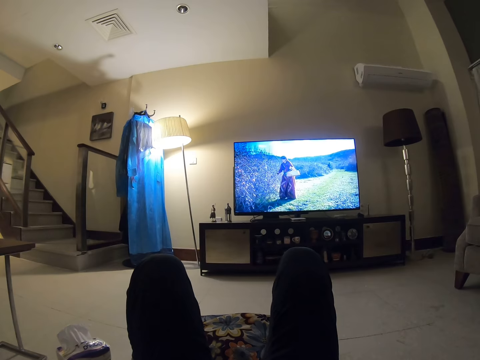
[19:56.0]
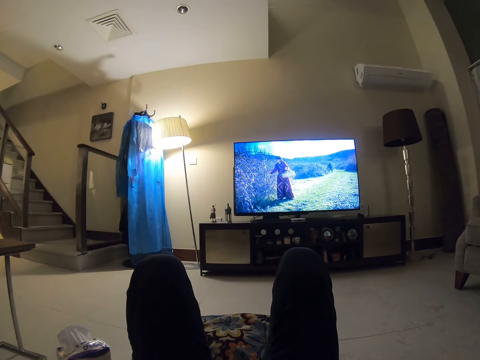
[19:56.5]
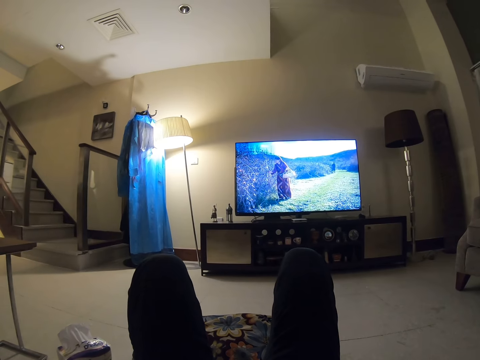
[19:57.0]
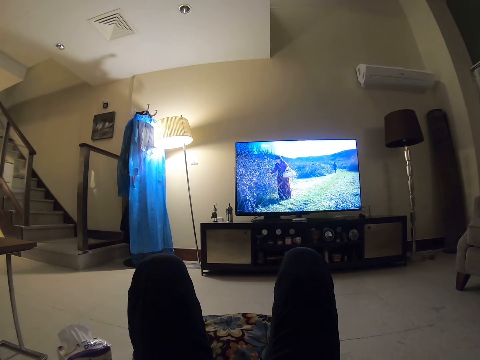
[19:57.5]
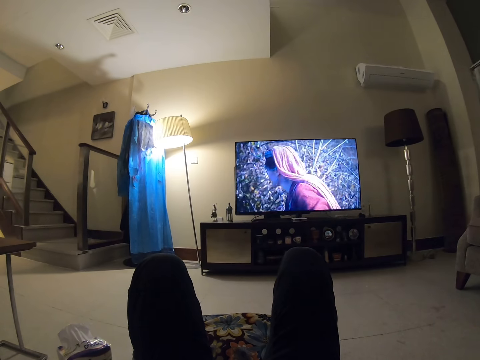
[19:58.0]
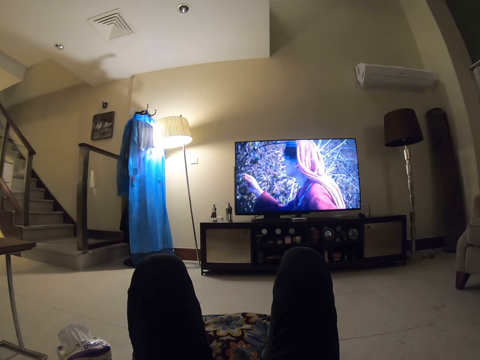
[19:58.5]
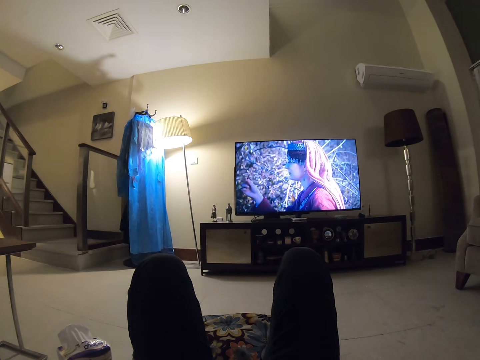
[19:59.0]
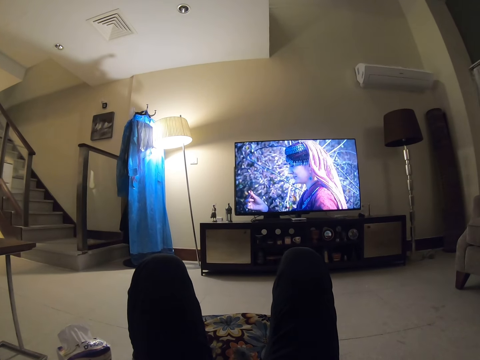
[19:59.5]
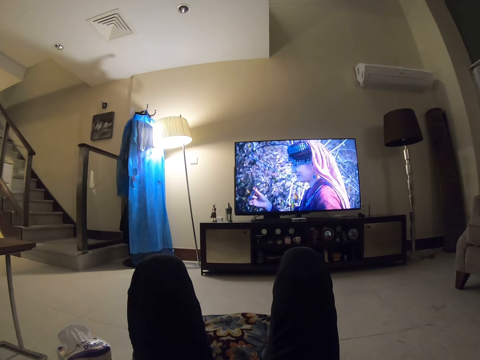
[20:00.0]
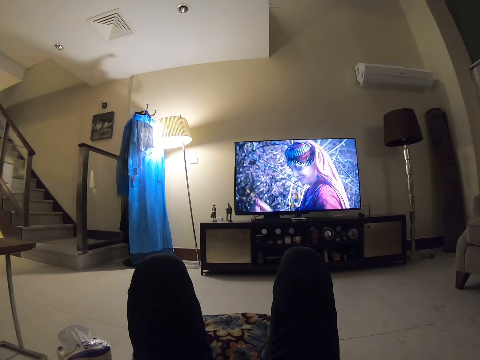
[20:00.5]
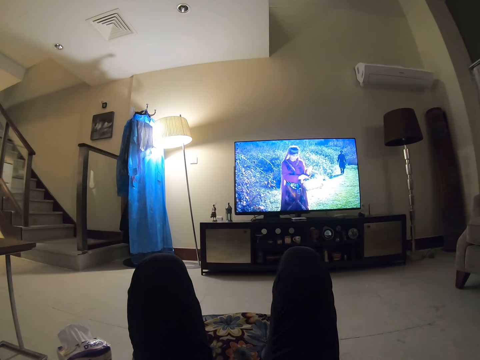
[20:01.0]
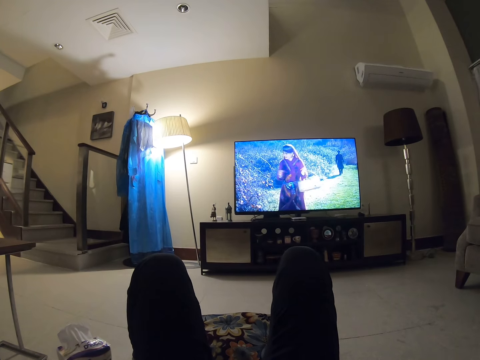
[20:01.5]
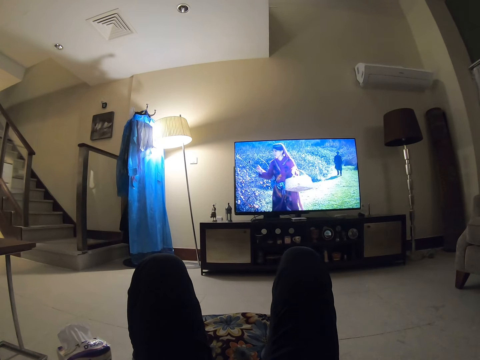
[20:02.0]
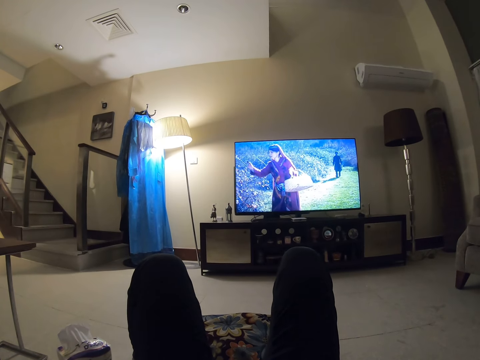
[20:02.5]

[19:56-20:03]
The camera wearer watches the television.

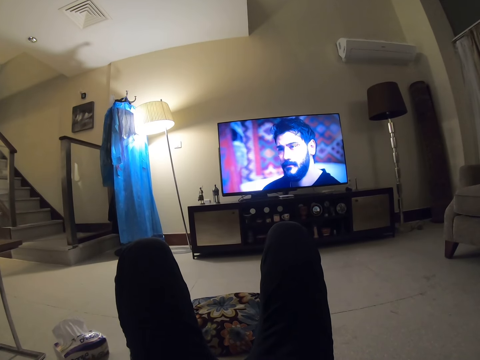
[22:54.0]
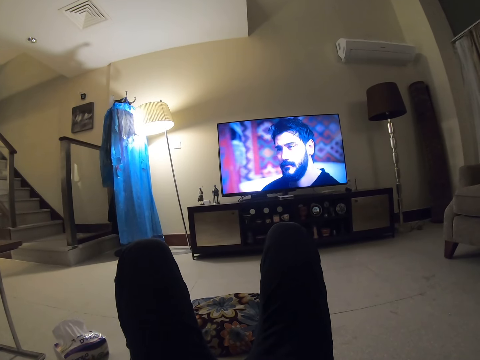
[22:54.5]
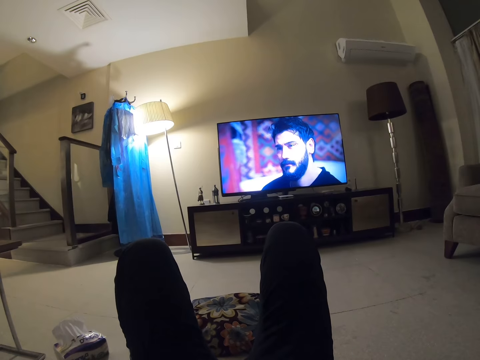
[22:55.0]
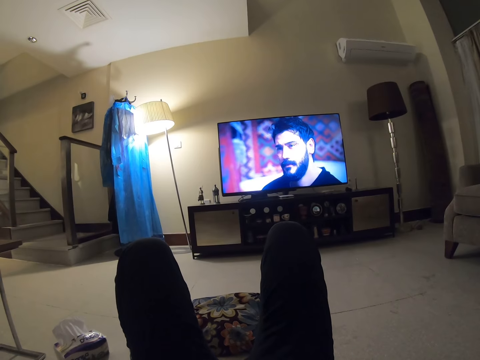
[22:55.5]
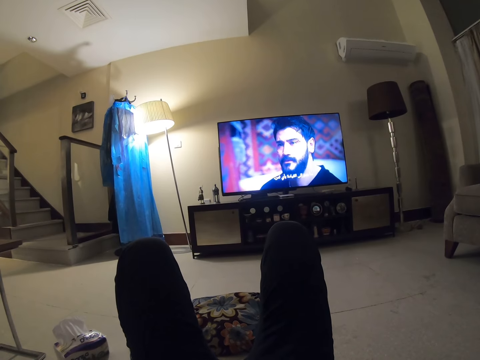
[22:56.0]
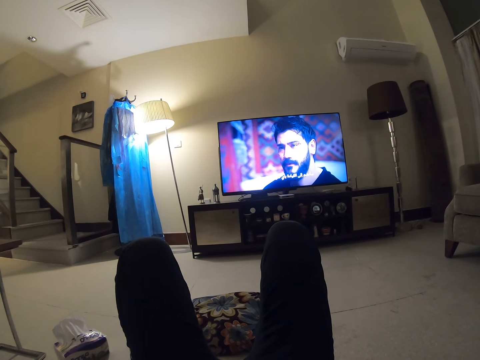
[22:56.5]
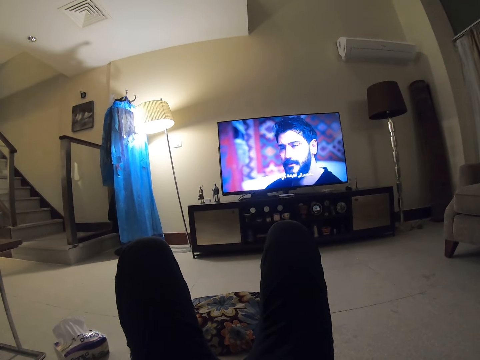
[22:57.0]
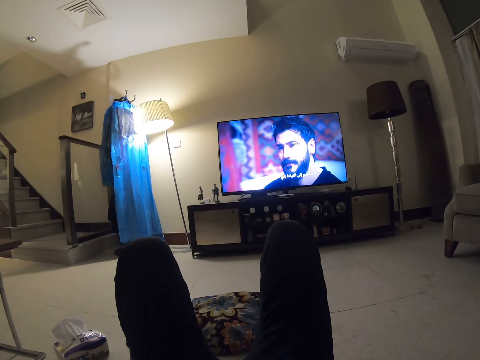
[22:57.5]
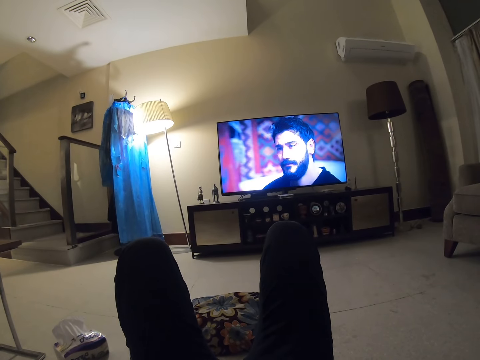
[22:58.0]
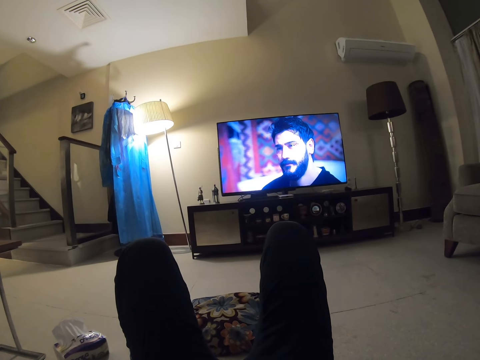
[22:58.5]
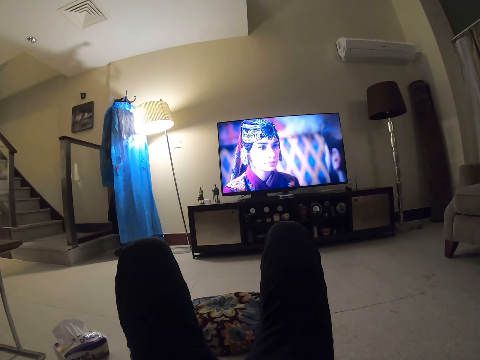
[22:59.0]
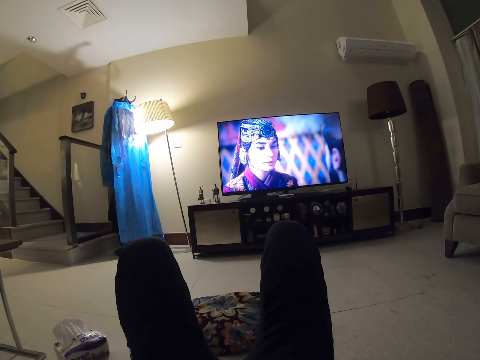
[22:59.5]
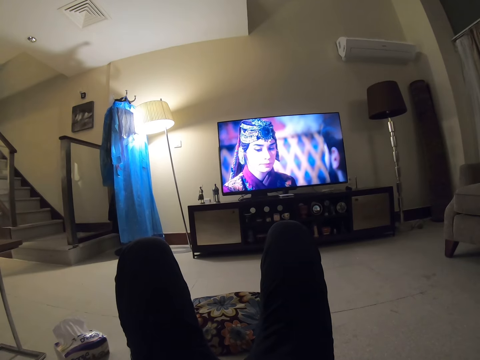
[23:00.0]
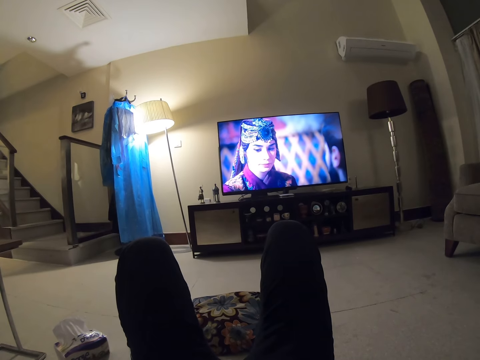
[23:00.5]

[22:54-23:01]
The camera wearer looks at the television.

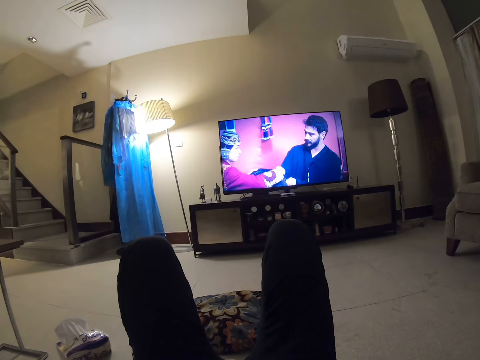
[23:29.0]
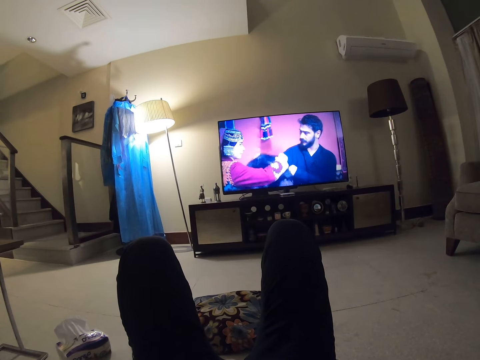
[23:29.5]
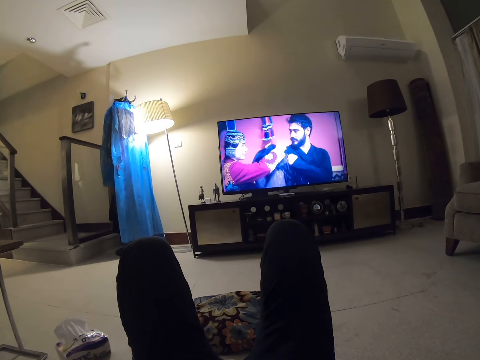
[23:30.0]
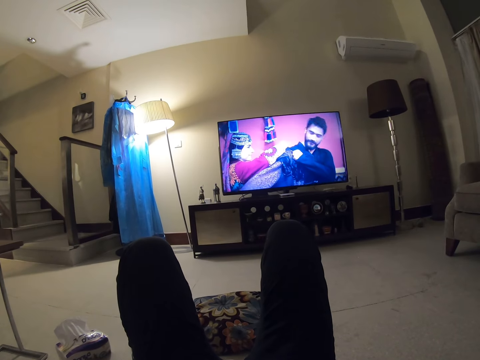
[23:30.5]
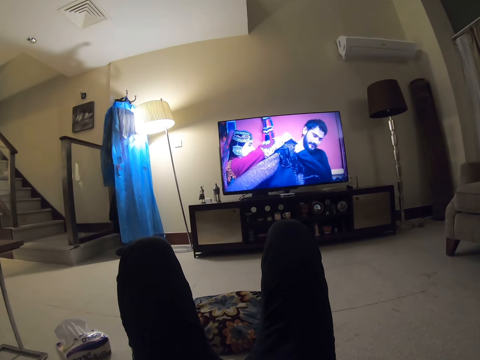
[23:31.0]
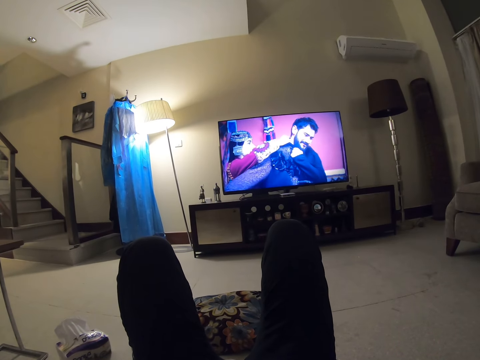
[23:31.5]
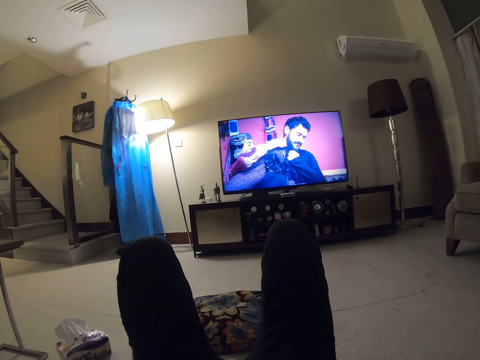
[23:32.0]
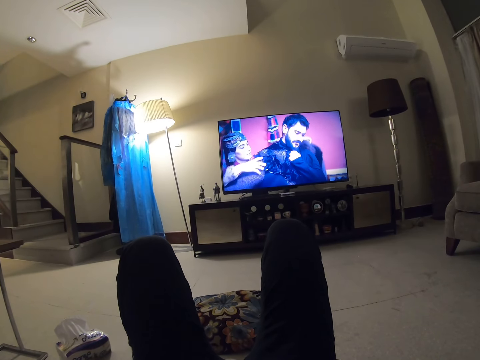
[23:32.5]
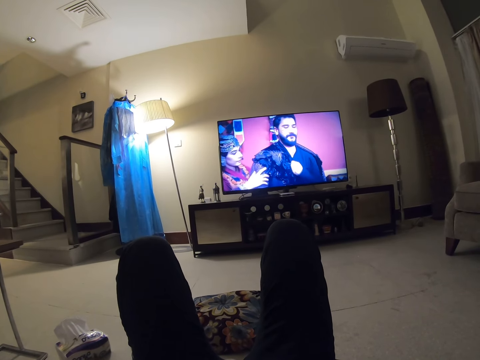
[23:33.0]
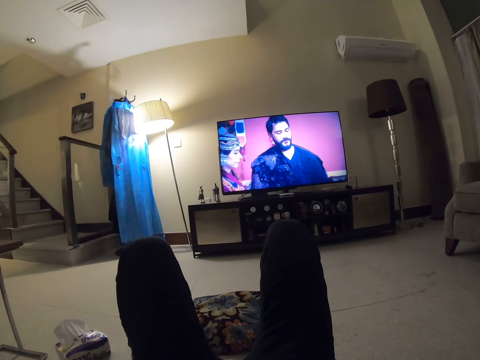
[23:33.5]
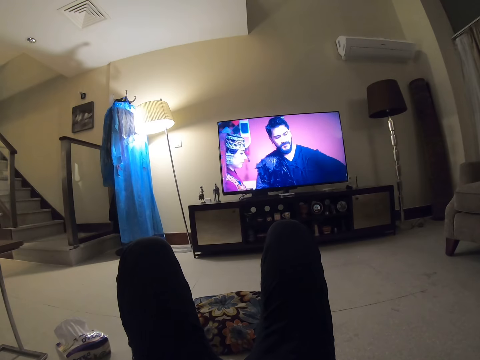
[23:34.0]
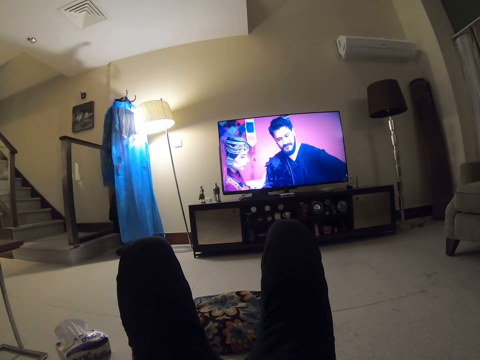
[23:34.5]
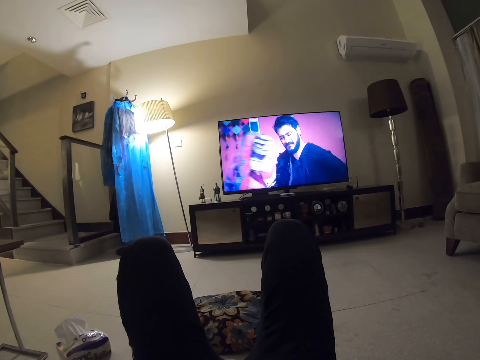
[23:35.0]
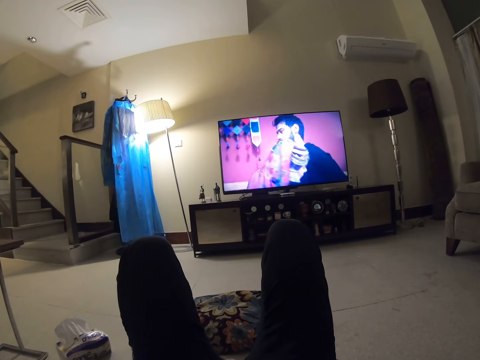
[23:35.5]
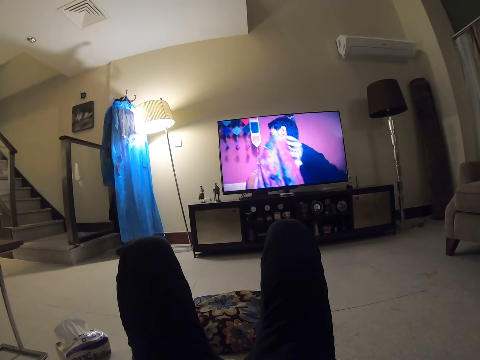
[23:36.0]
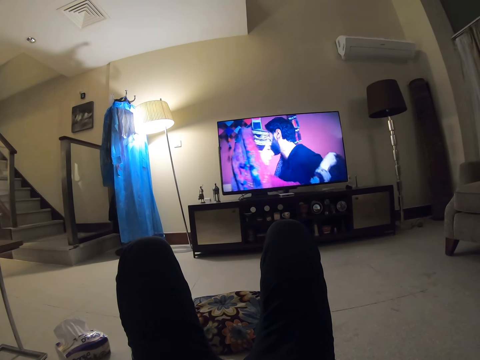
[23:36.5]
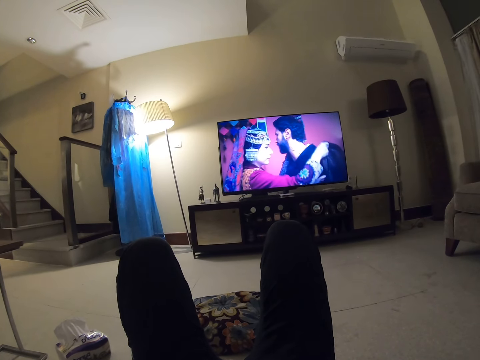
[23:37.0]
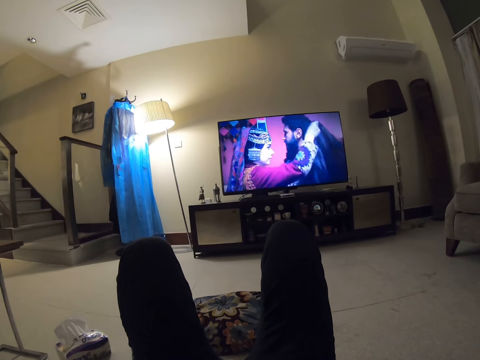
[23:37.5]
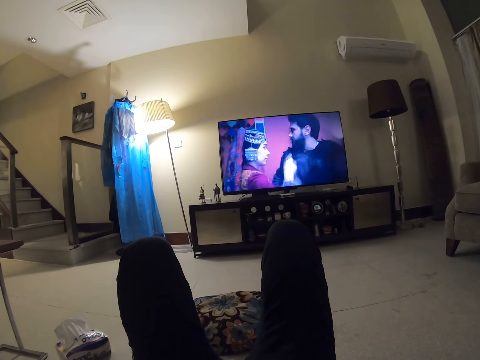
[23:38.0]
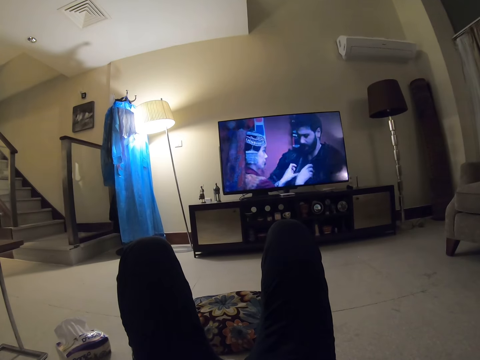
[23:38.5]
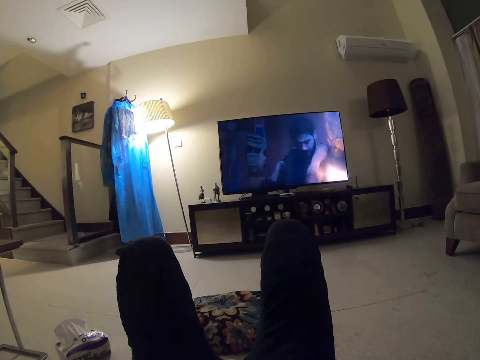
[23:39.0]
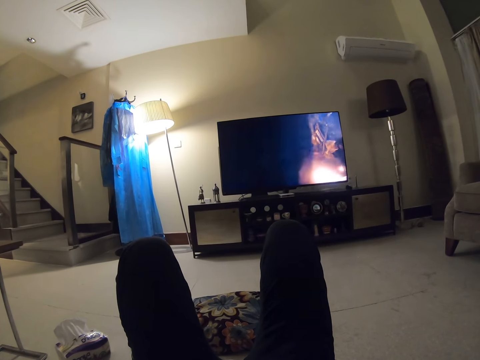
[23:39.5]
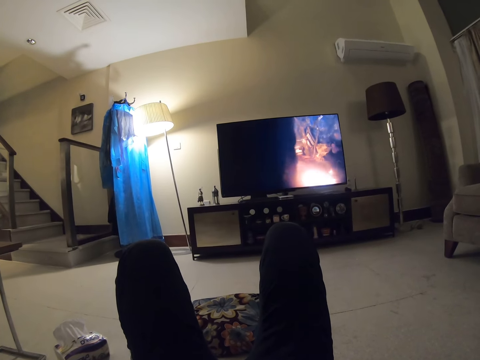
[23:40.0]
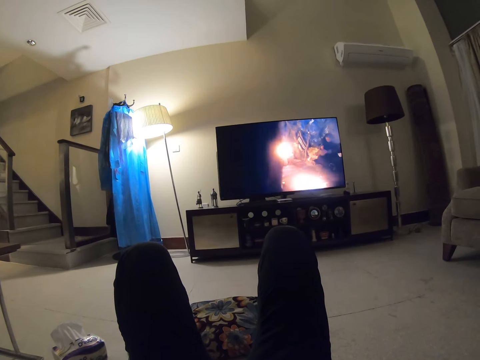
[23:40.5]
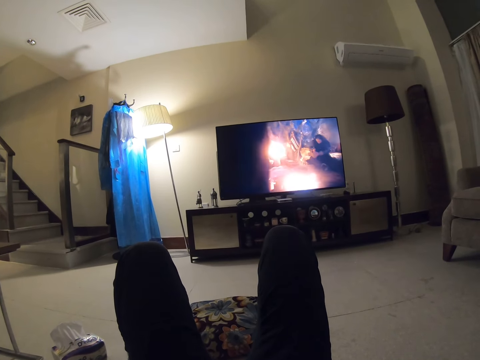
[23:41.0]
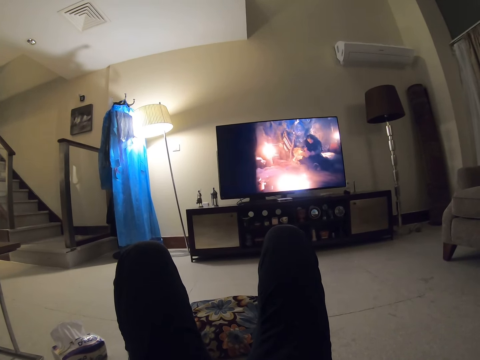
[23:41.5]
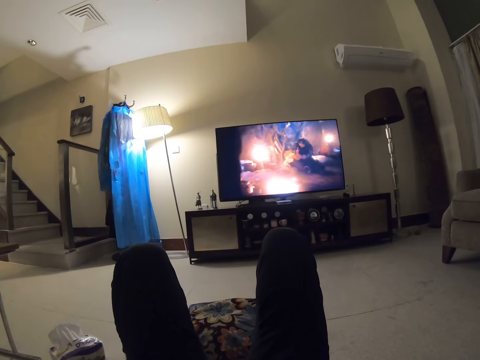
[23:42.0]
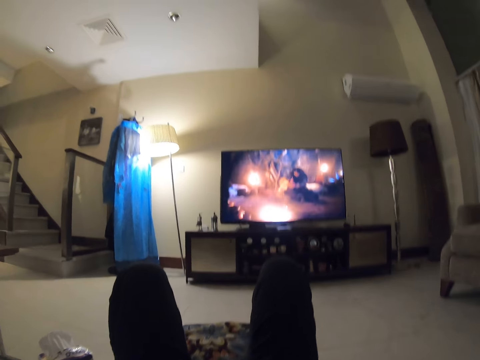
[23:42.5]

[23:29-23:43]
The camera wearer looks at the television.
